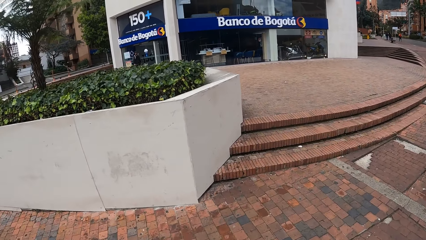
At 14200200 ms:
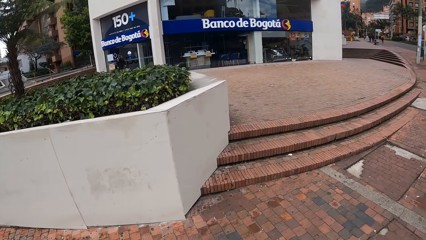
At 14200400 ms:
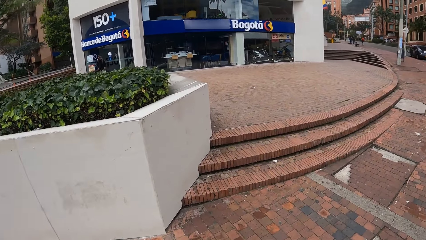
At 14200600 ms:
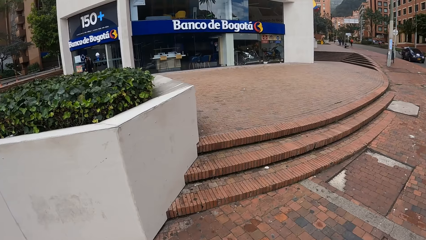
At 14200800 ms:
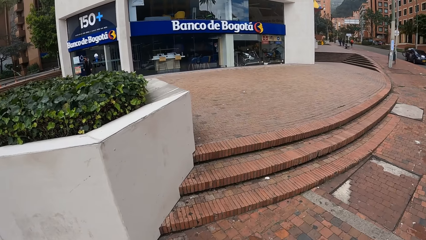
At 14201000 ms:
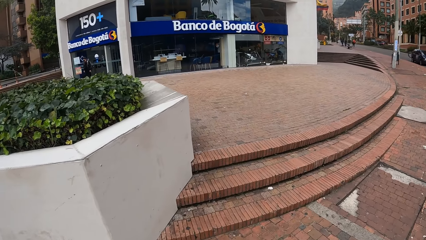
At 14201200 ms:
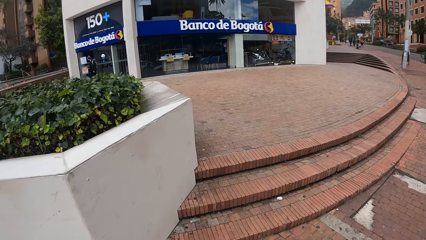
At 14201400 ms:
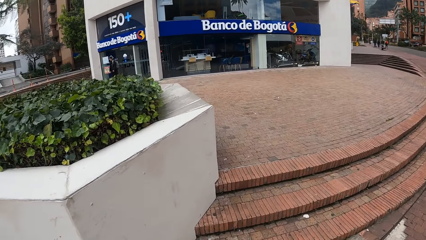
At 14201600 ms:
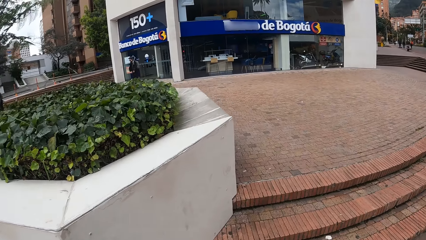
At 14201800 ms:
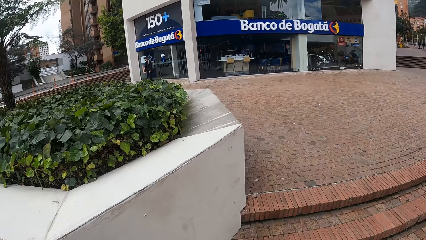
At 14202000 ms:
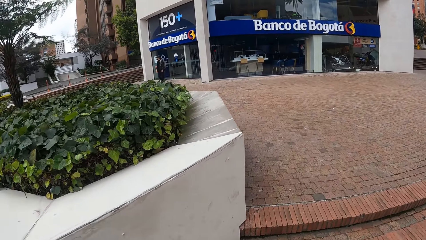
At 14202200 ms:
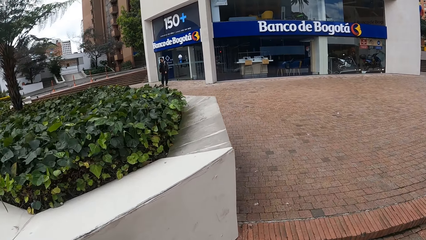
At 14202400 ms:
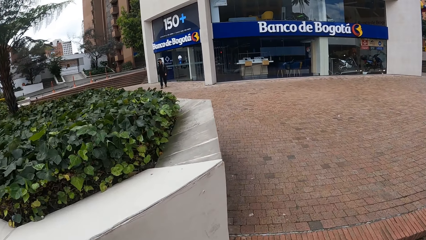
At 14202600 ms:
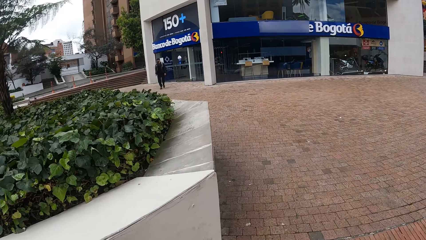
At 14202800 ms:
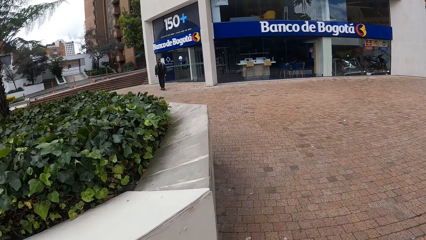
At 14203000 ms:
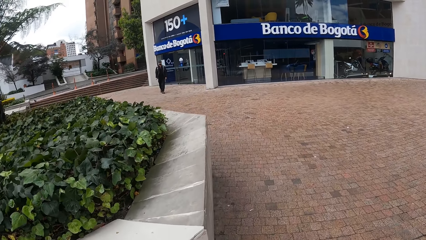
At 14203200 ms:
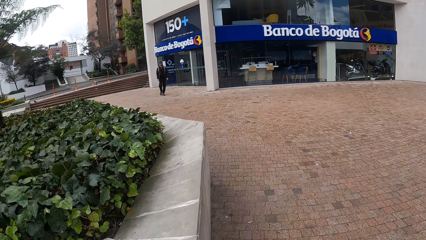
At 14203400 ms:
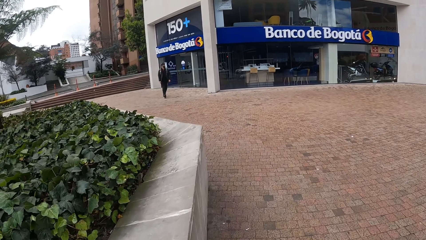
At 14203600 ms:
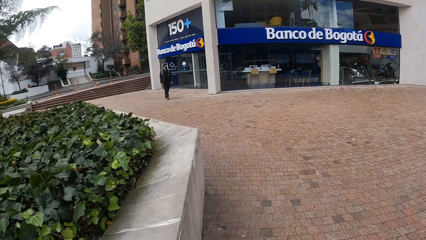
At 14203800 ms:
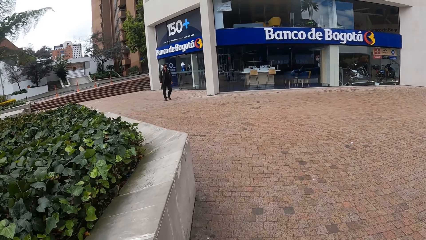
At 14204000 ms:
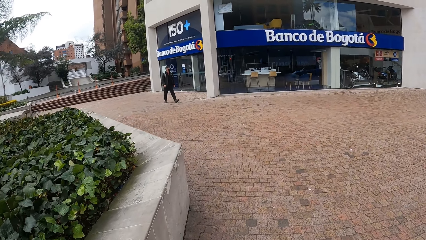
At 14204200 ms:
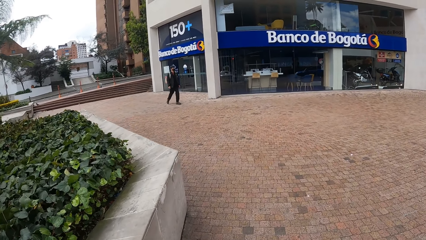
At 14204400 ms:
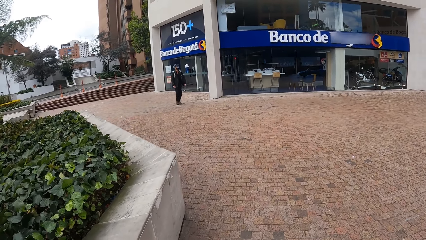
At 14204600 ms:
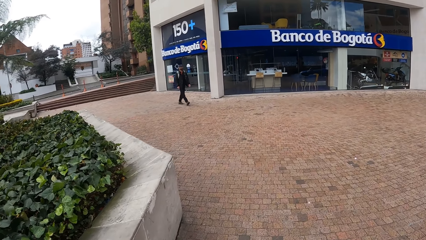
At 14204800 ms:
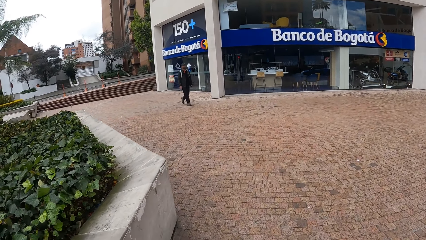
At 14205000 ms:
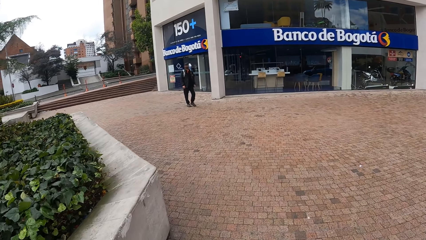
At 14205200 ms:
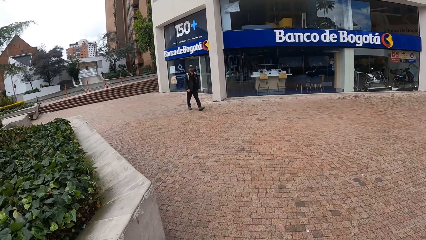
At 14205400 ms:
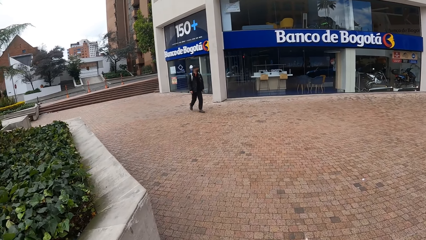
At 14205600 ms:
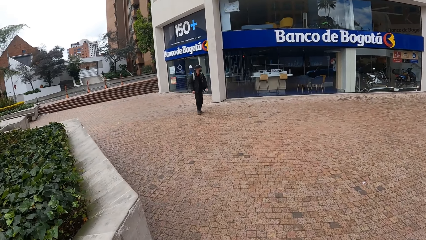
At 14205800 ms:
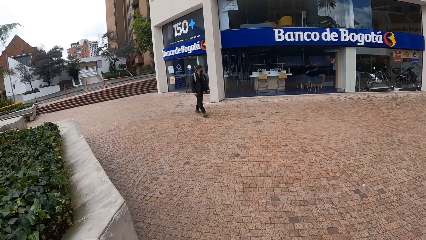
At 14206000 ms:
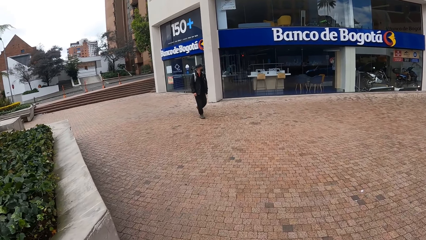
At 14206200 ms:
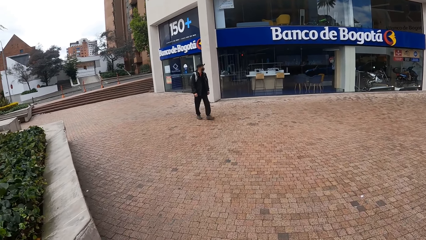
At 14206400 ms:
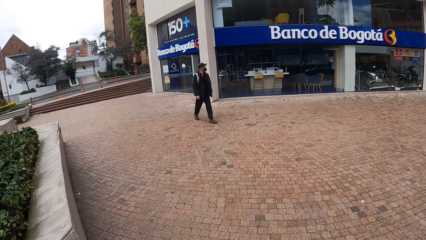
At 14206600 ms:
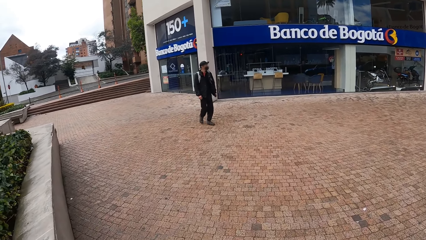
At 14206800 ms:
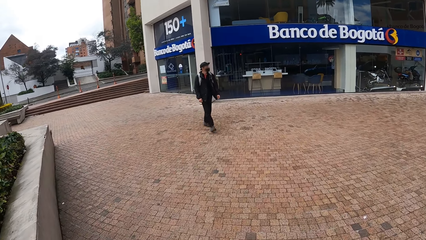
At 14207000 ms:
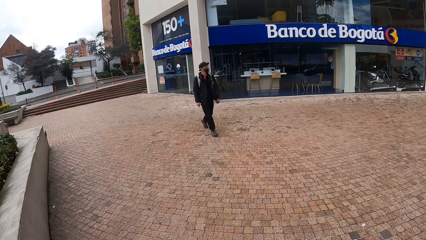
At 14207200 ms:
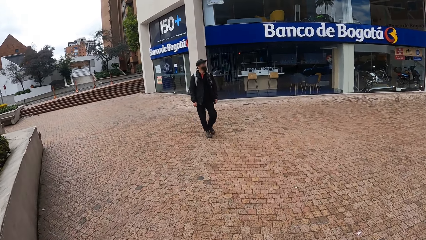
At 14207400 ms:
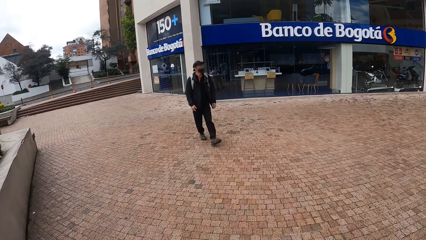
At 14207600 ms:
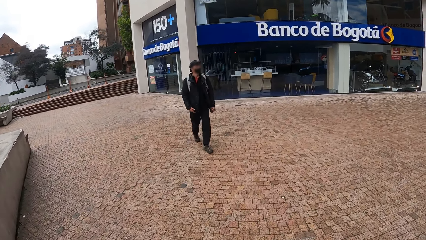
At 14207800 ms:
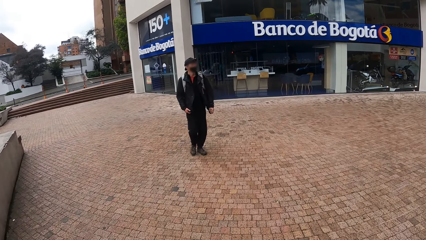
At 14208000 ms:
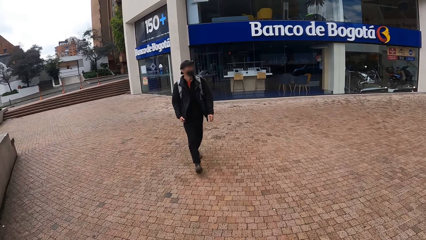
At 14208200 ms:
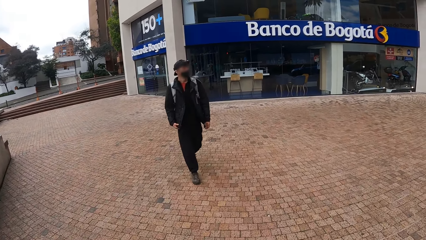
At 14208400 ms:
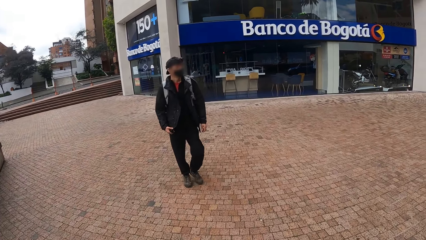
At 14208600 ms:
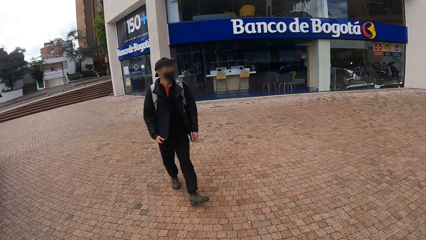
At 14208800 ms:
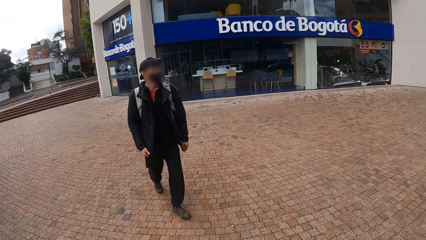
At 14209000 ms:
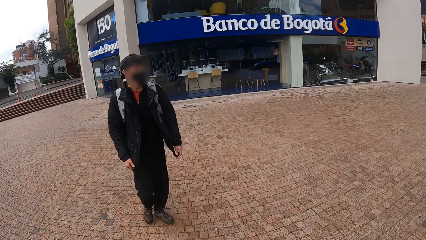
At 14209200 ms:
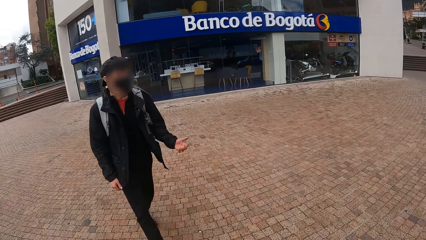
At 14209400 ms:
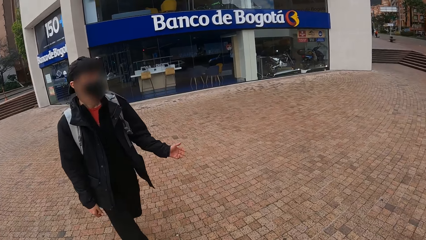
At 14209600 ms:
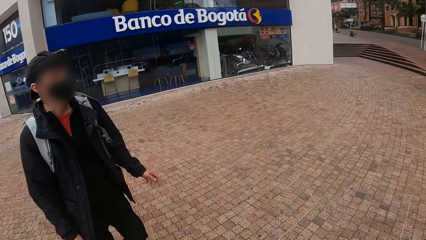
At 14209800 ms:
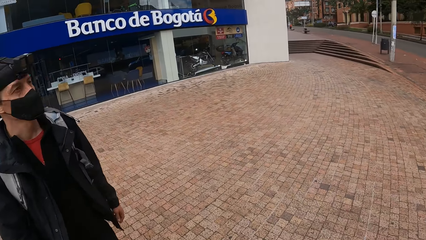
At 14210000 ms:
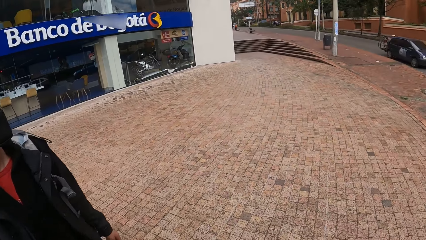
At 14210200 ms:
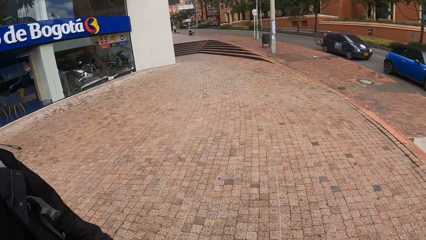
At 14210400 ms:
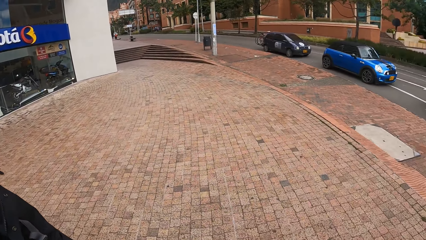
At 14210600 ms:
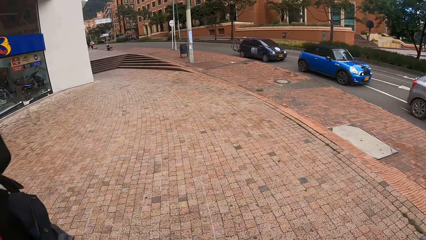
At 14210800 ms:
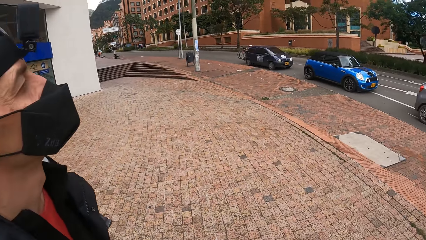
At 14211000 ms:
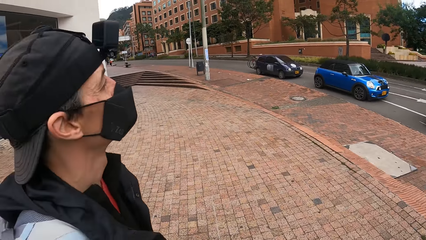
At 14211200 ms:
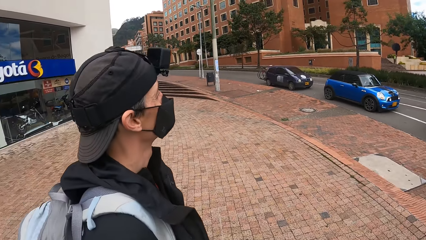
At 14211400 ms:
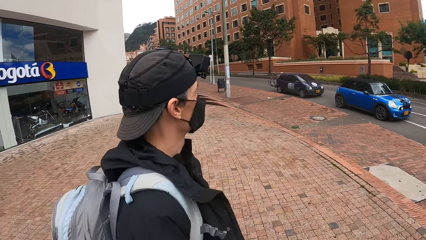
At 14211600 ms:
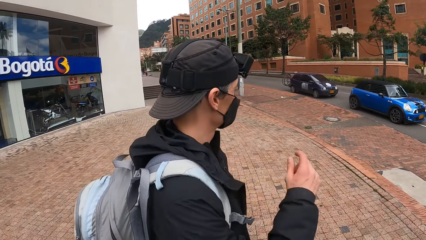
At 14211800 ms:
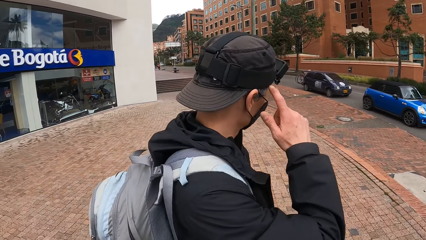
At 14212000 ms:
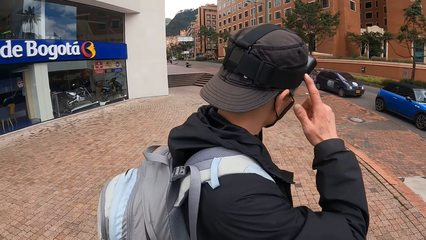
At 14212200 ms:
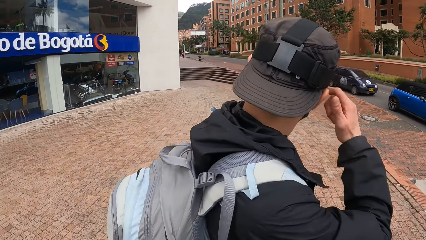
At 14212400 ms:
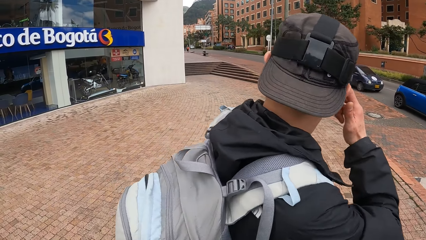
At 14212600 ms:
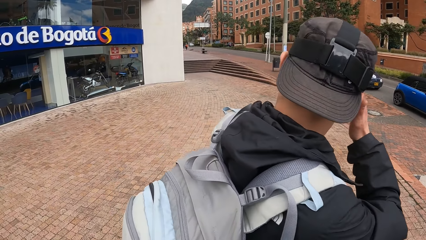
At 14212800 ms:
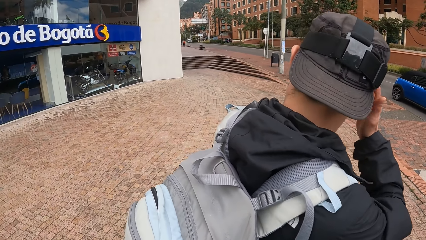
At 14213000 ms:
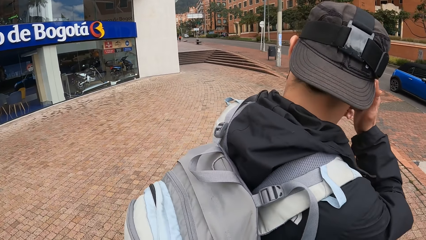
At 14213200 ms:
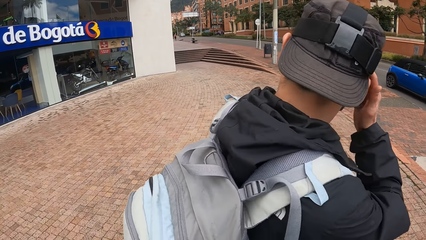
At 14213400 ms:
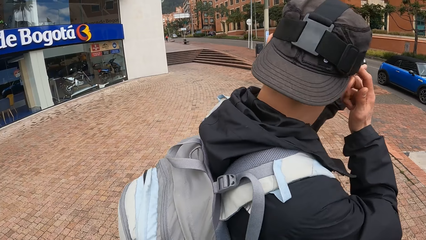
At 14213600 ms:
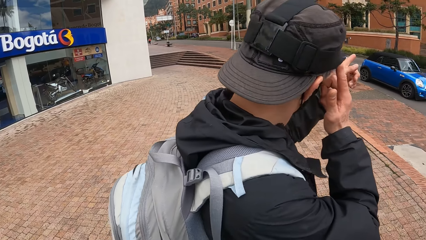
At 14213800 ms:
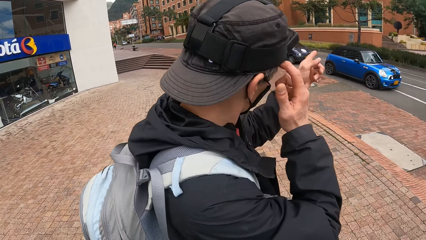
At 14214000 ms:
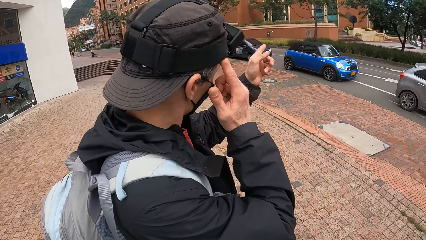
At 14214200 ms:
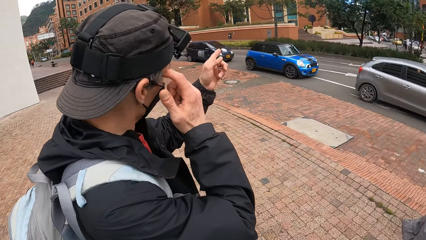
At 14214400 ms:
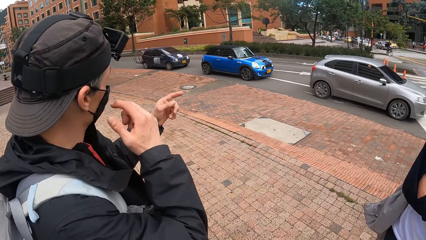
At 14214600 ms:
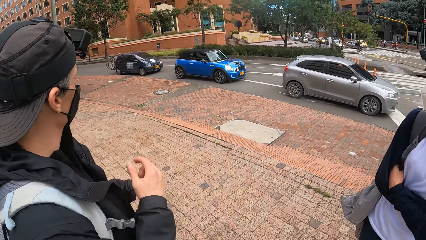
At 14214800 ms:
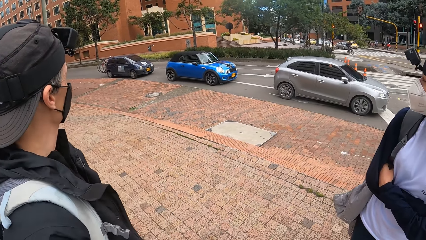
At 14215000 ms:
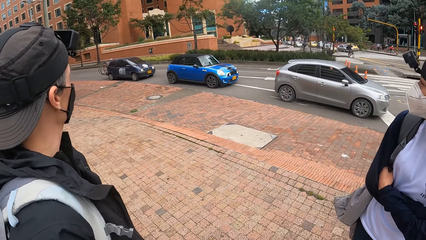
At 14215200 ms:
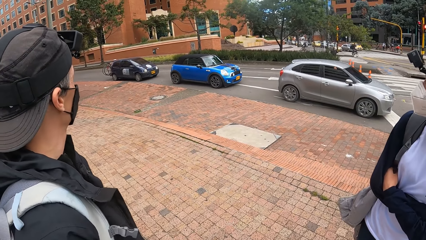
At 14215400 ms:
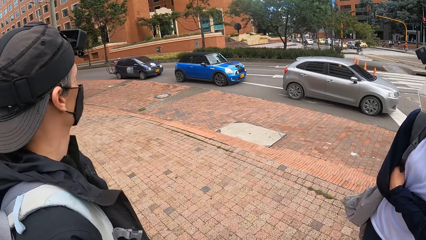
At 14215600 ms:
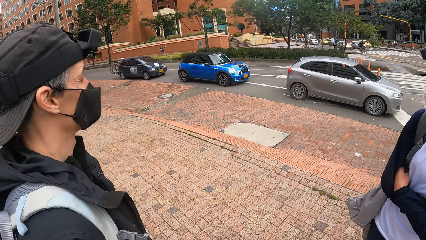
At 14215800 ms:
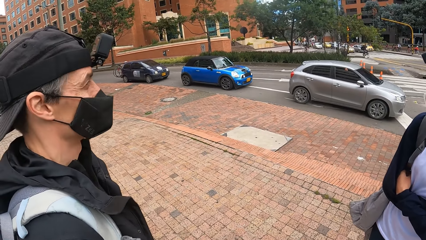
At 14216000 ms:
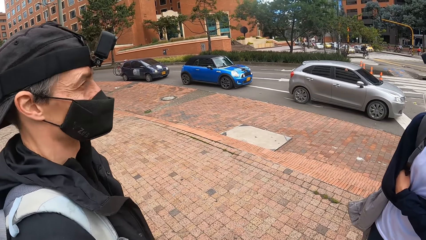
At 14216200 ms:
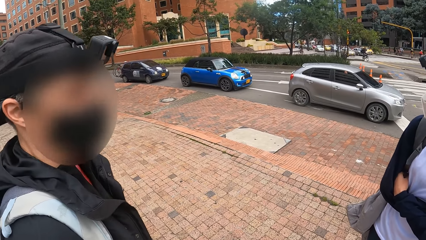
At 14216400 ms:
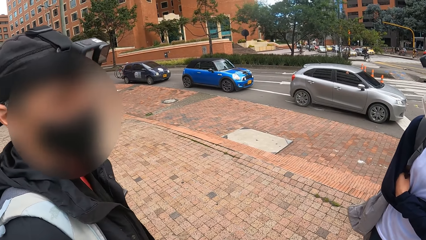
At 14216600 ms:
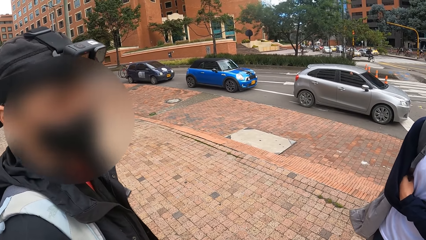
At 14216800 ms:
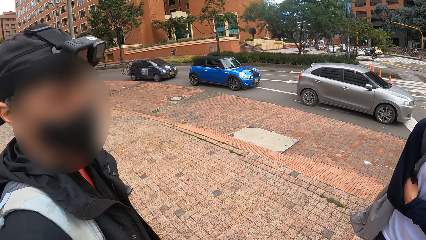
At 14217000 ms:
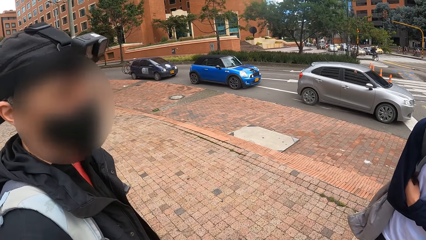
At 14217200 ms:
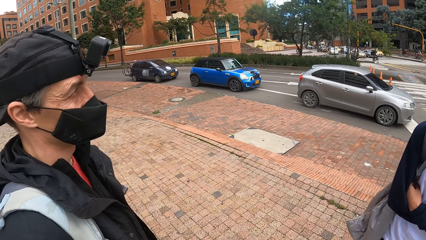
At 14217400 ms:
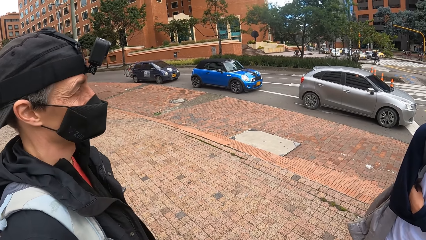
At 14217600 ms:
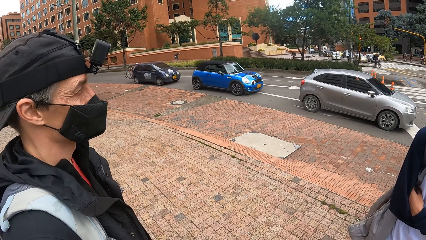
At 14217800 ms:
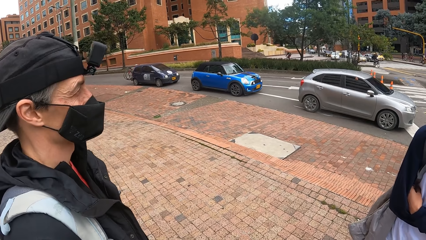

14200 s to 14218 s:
The camera wearer walks along the pavement. A man walks out of a store. The camera wearer walks towards the store. The man converses with the group of people in front of the store. The man gestures out with his hand. He gestures out with his hand again.
